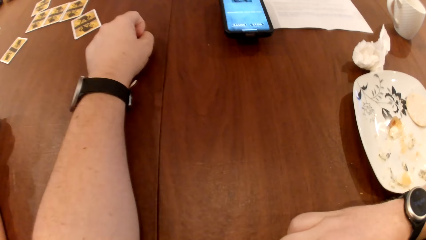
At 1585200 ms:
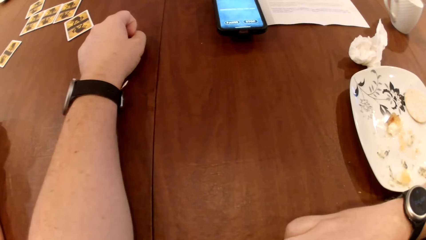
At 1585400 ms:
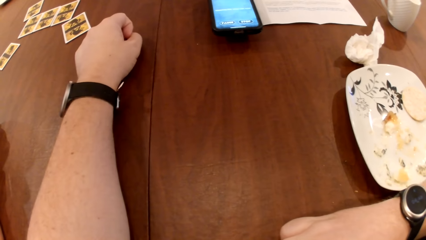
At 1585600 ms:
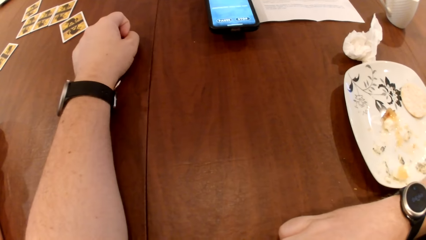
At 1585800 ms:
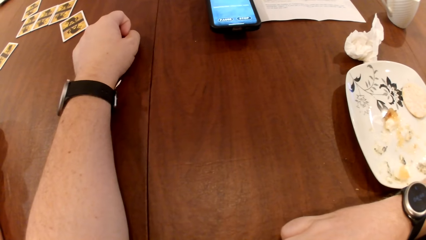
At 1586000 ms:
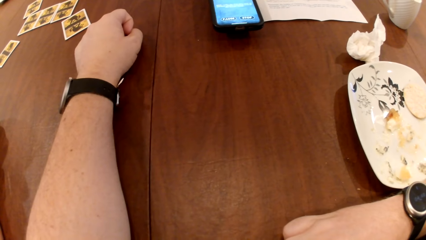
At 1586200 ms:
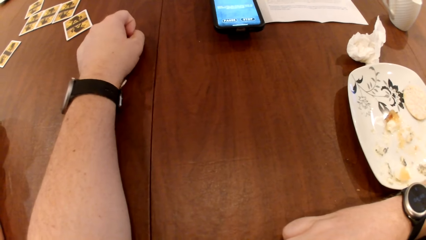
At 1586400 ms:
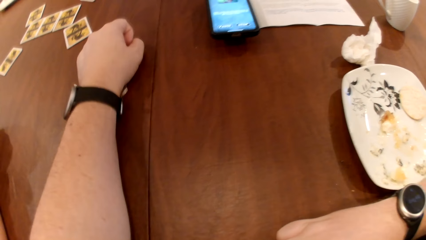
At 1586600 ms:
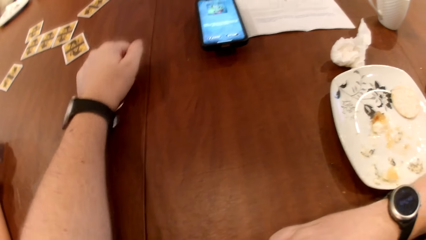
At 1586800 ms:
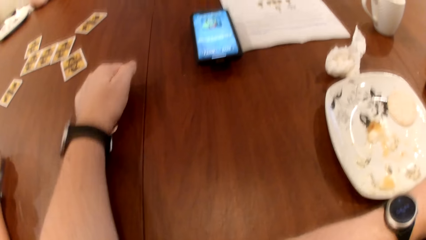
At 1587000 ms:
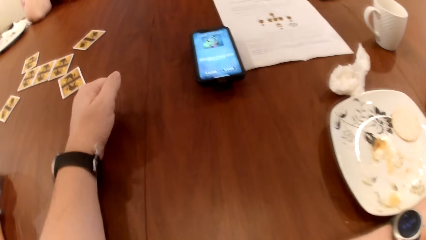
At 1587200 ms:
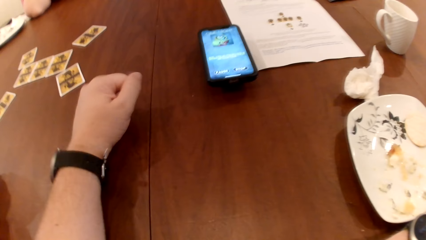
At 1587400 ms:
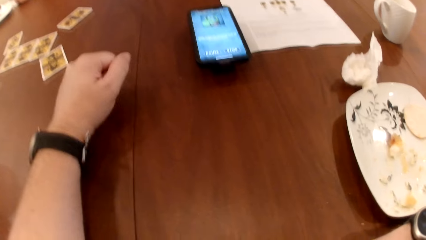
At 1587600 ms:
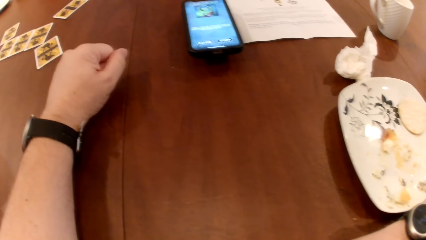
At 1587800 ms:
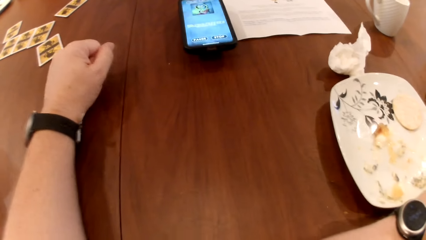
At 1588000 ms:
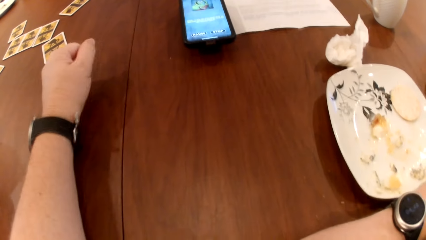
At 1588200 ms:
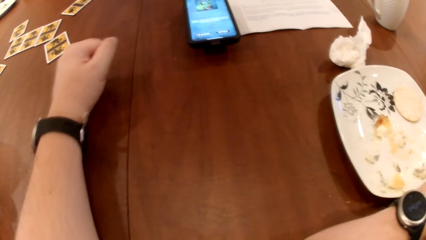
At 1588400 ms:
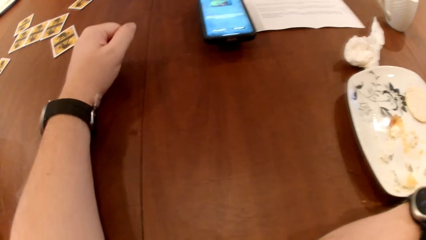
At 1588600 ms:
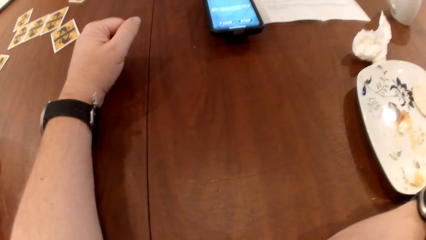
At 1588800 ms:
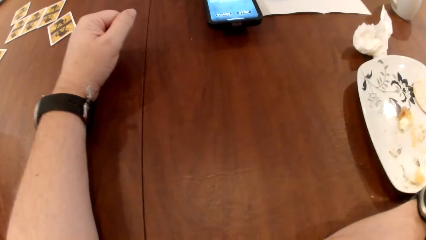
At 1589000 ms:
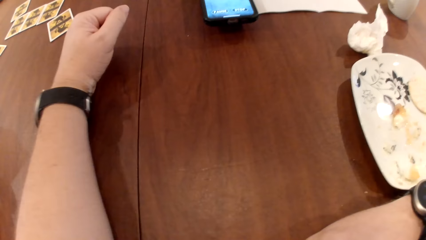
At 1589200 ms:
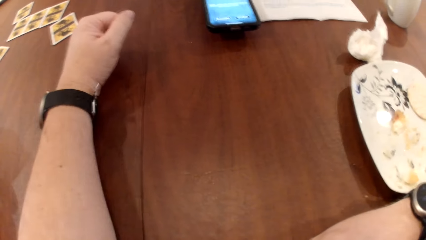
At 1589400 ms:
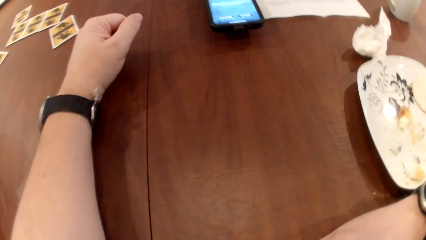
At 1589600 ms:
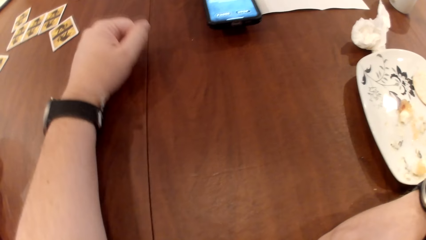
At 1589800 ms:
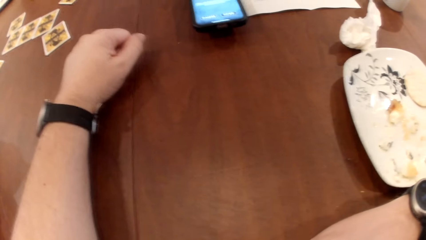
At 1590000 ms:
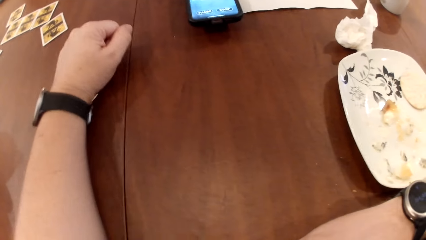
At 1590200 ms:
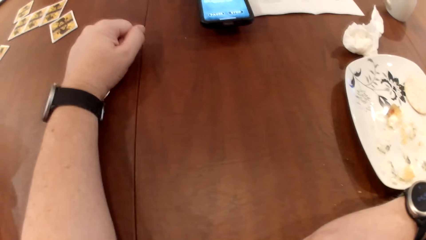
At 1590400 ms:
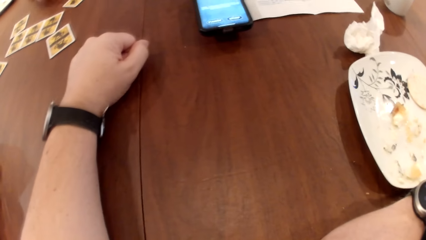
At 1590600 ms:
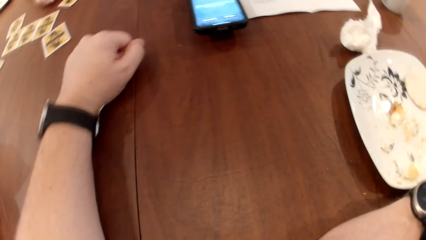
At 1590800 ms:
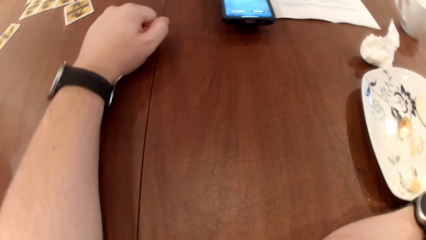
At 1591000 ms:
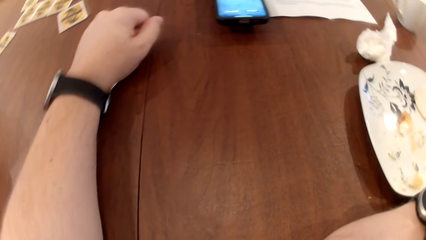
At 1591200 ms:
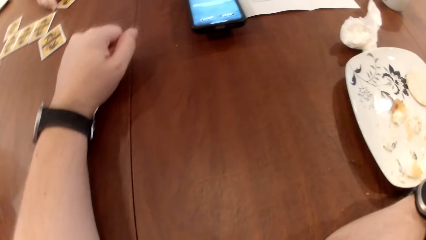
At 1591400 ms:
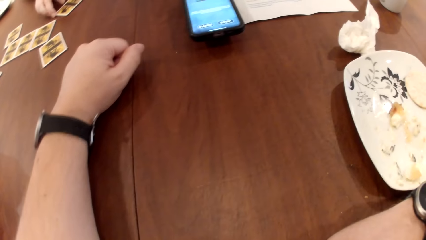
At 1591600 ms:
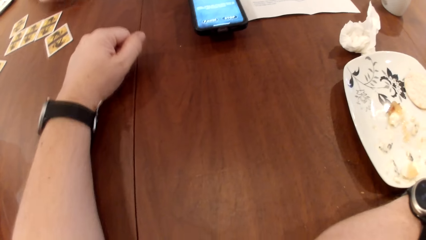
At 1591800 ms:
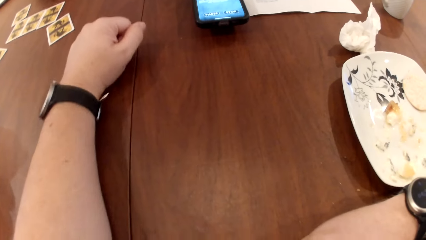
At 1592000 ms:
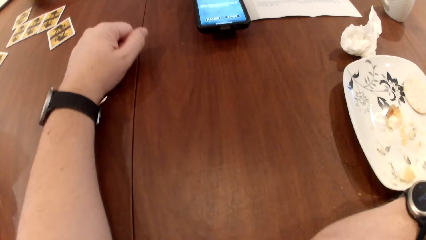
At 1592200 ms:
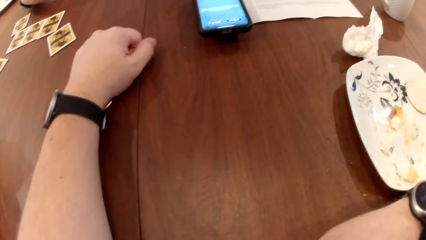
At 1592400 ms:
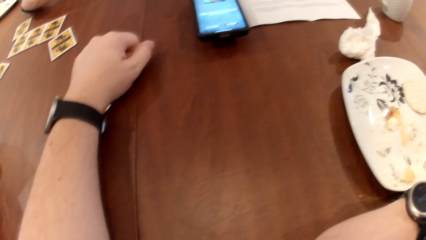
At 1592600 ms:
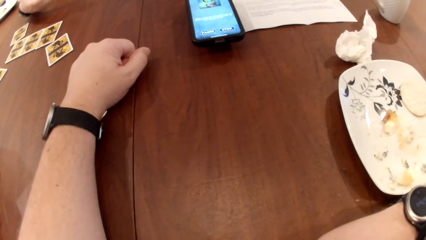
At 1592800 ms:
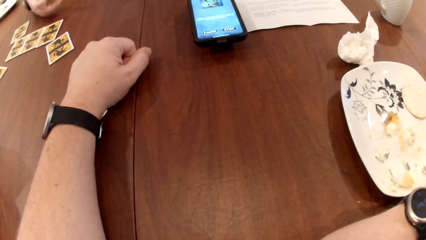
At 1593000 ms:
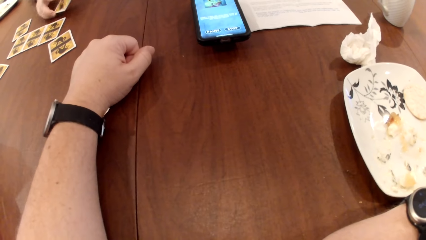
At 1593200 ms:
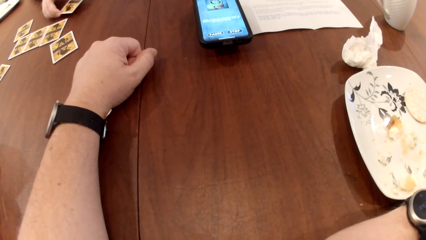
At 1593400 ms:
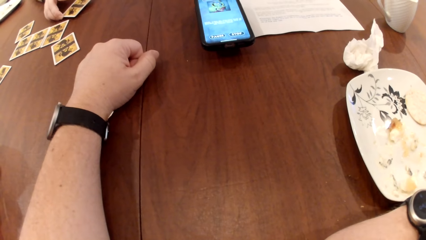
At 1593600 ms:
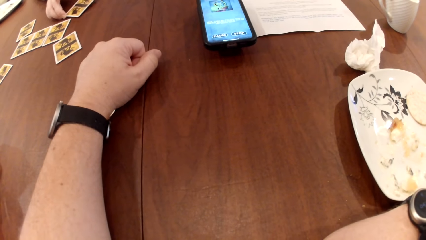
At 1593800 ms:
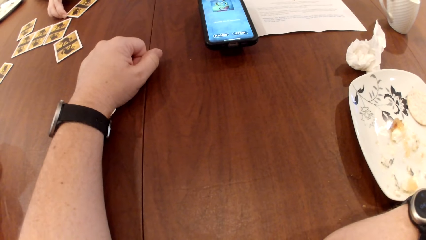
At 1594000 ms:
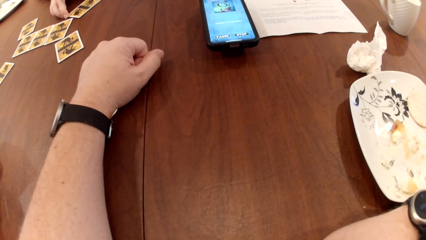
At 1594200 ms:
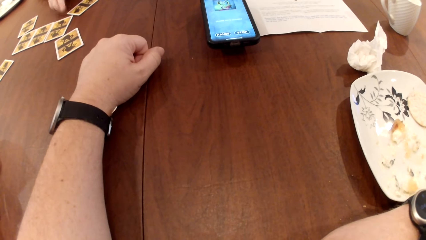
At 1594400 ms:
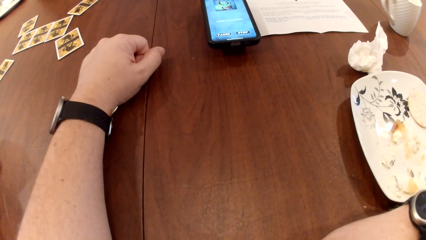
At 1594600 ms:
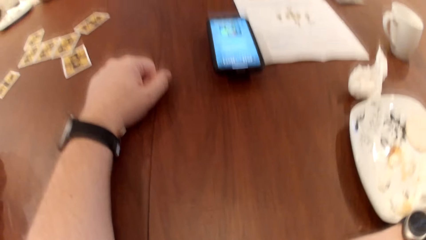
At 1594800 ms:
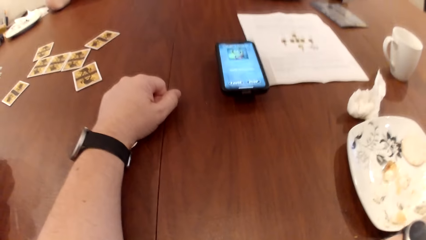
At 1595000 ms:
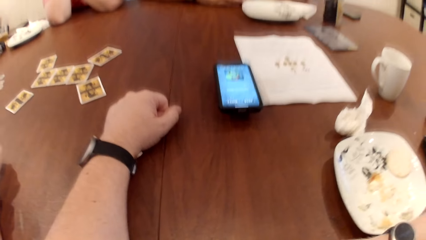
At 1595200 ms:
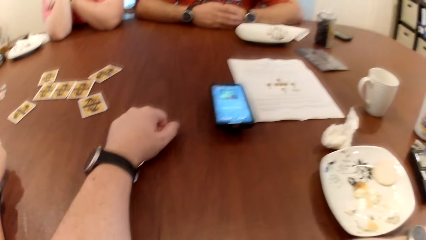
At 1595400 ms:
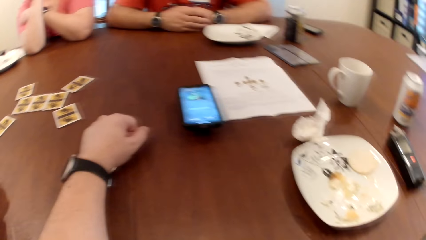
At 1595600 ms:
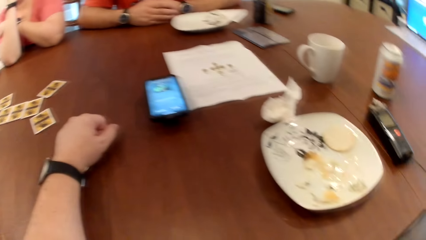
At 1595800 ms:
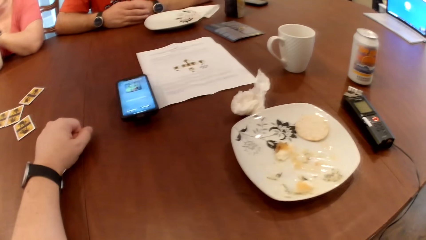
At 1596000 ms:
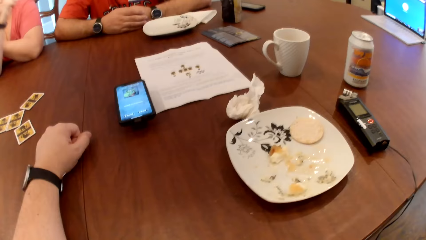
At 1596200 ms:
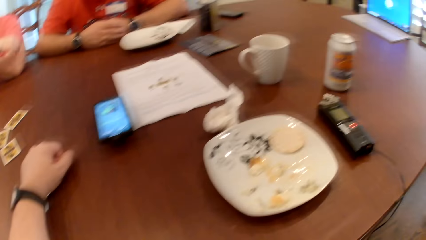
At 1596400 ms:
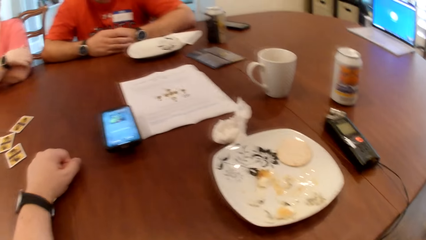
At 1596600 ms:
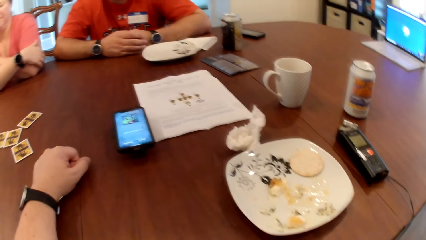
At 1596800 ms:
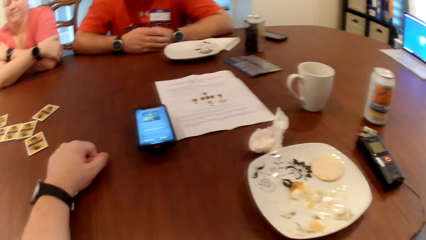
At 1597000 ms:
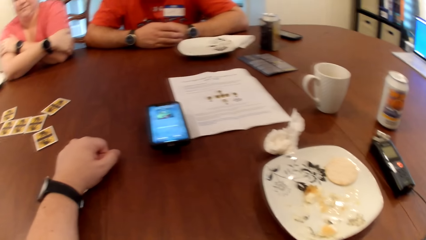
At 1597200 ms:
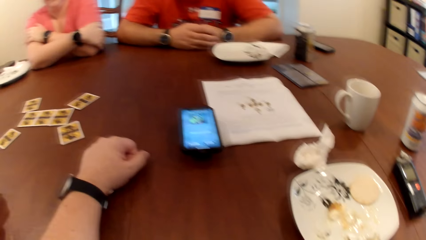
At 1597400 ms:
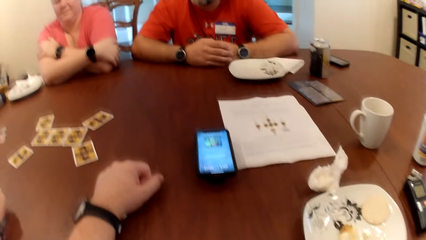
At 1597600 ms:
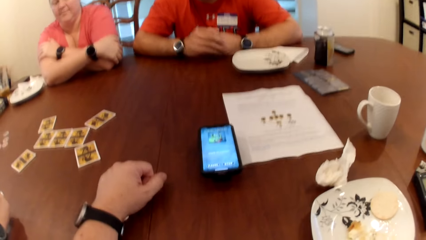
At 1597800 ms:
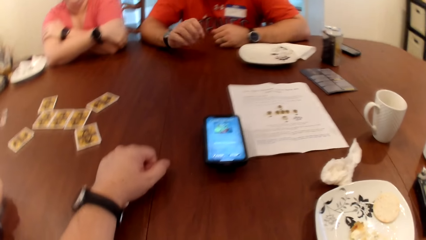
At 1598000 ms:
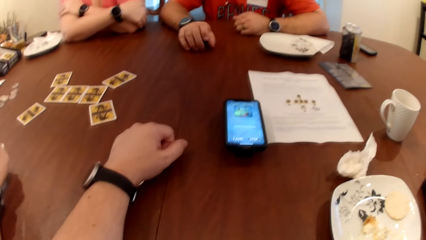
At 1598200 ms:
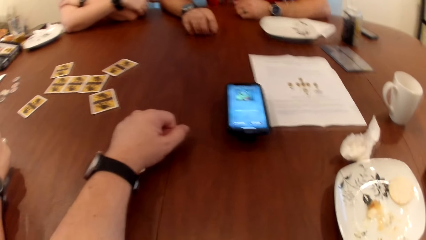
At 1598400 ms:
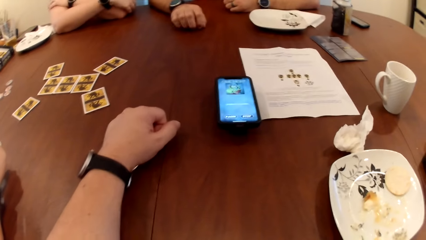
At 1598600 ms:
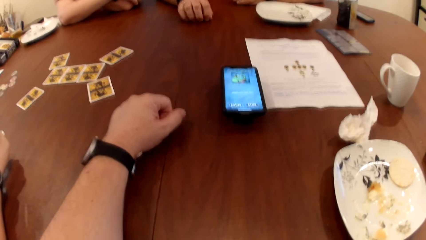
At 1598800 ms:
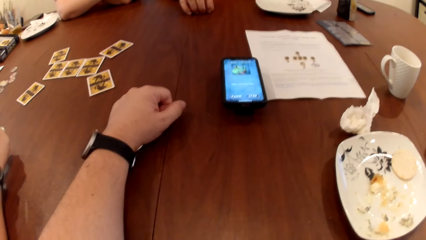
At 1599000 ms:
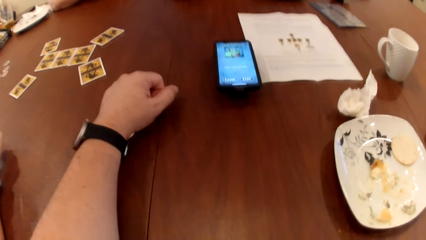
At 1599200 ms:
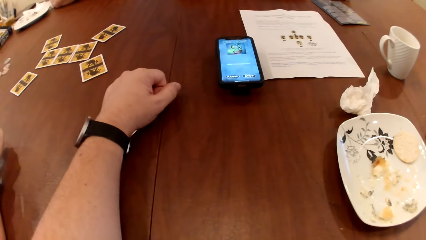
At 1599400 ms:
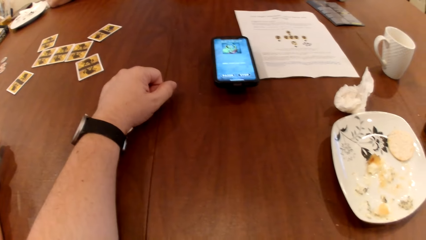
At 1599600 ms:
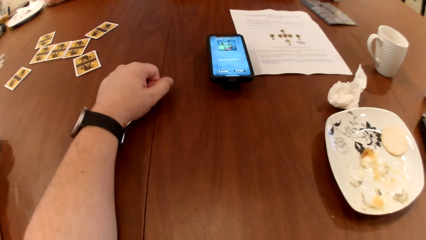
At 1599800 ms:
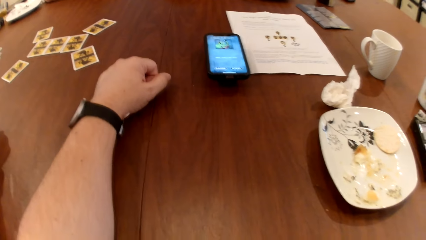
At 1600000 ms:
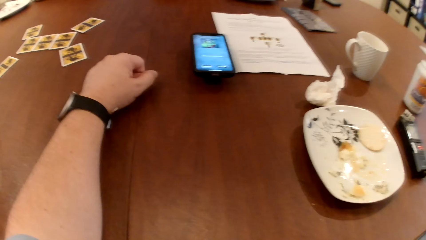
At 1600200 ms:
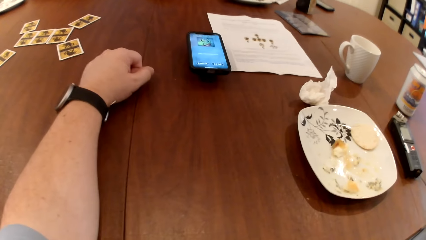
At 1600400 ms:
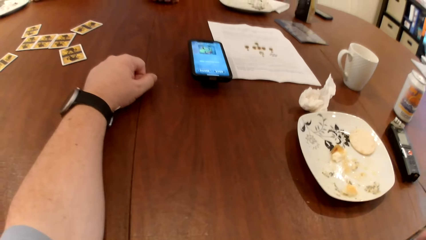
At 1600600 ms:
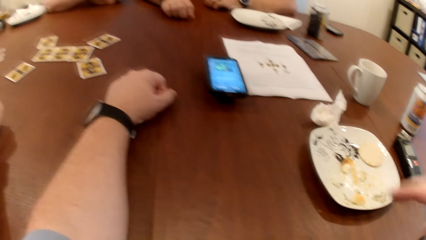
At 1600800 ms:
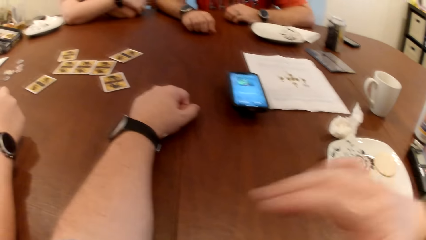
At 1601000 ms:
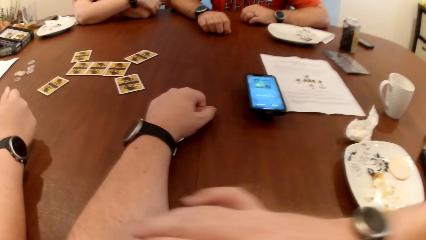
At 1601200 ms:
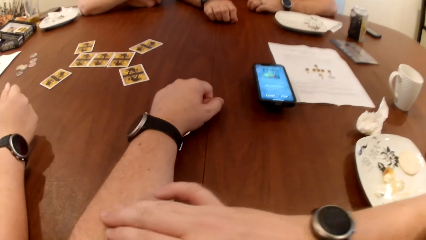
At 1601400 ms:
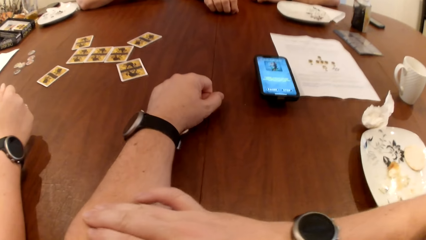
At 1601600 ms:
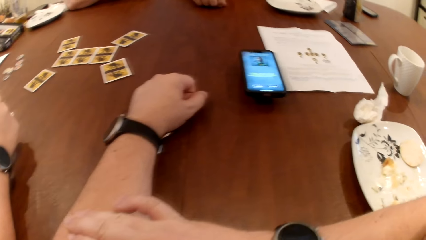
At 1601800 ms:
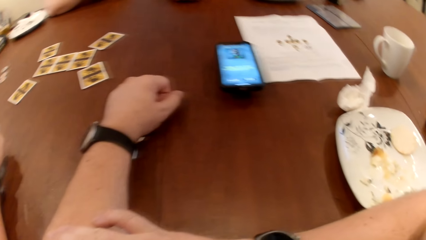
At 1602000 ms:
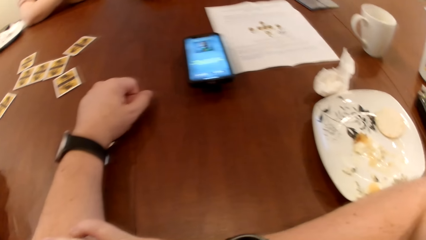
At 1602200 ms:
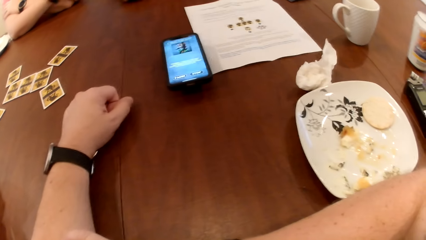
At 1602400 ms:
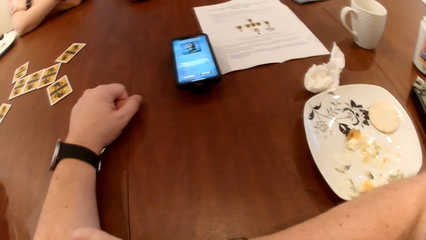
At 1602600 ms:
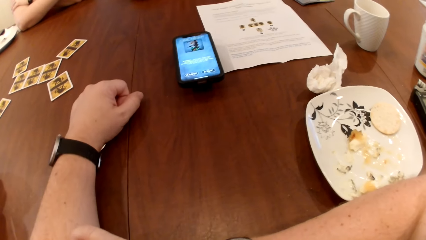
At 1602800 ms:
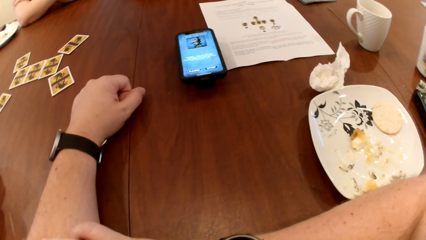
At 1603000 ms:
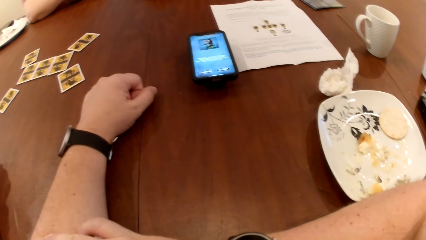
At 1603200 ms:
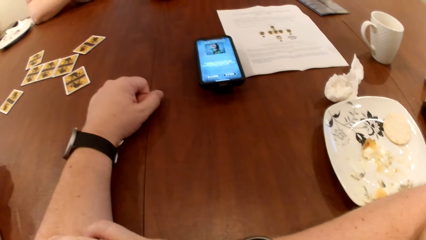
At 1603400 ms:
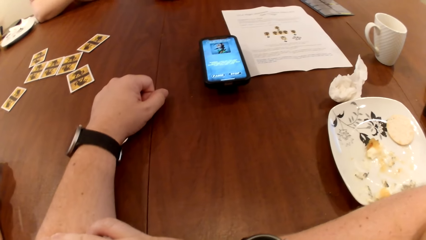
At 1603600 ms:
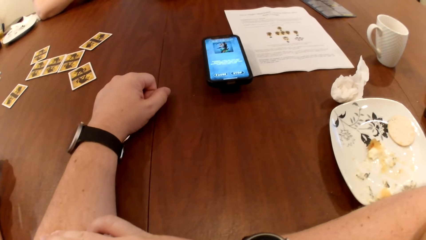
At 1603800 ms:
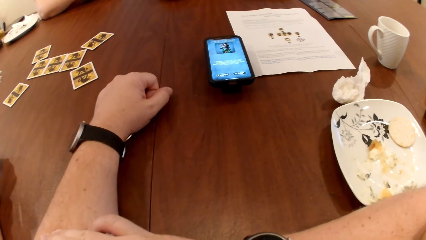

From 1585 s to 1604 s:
The woman touches the card on the table with her right hand. The man hits the table with his right hand. The camera wearer touches his left arm with his right hand.
